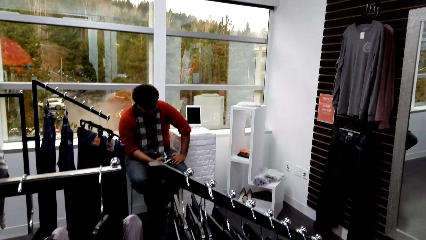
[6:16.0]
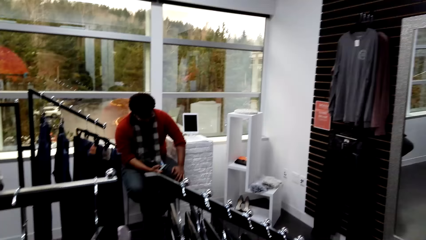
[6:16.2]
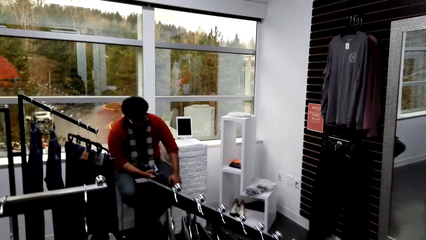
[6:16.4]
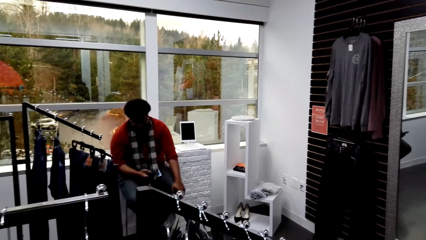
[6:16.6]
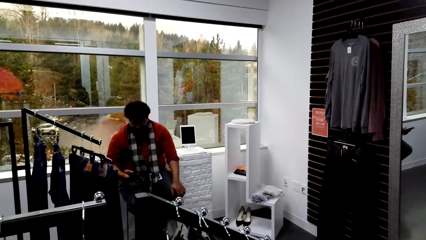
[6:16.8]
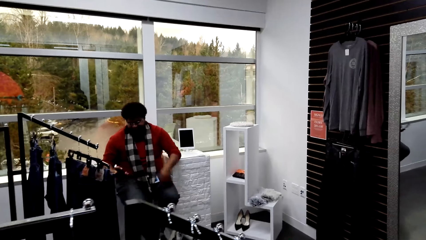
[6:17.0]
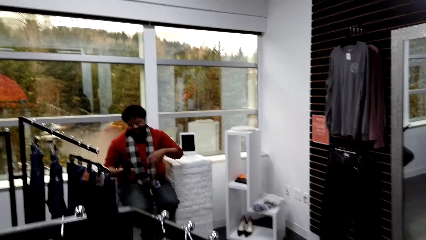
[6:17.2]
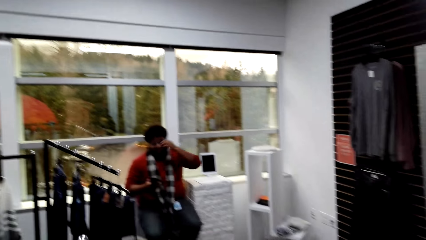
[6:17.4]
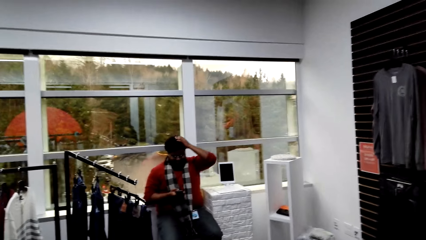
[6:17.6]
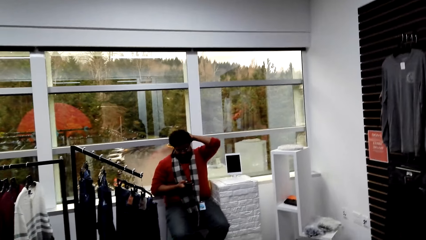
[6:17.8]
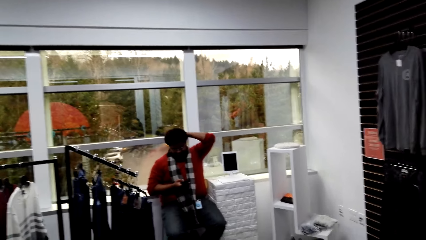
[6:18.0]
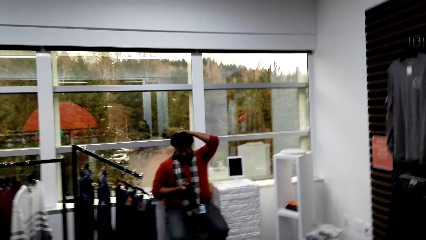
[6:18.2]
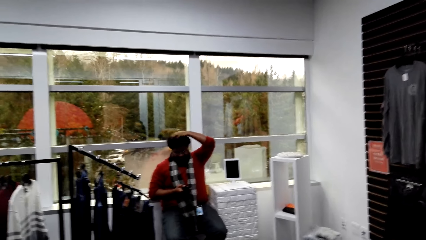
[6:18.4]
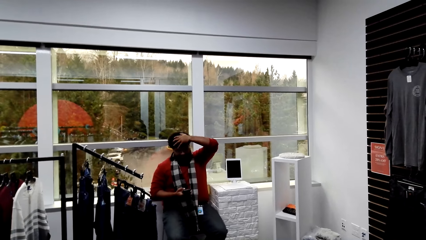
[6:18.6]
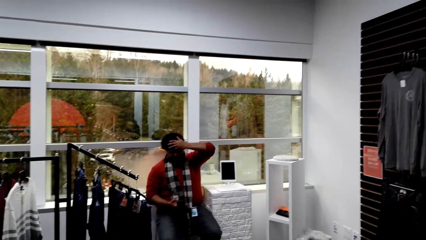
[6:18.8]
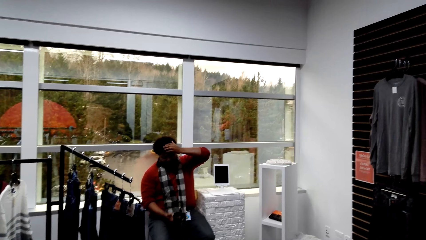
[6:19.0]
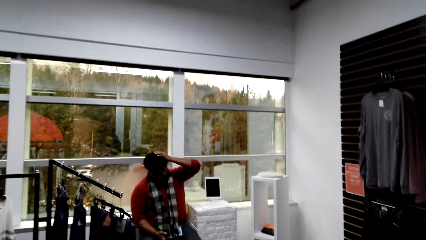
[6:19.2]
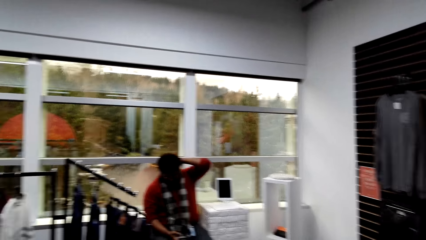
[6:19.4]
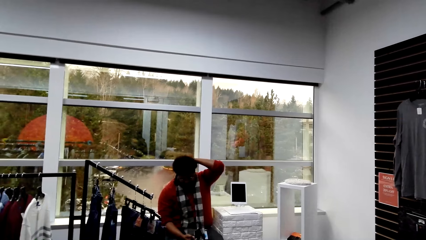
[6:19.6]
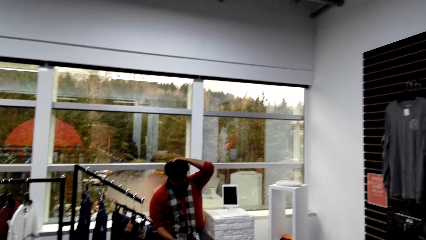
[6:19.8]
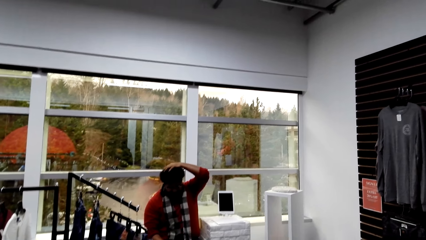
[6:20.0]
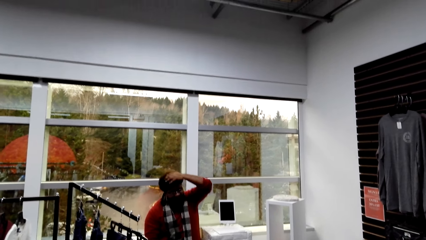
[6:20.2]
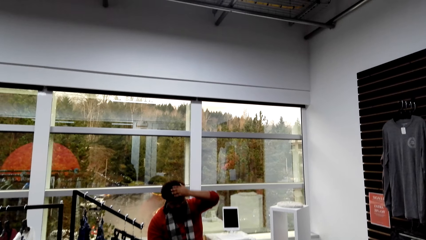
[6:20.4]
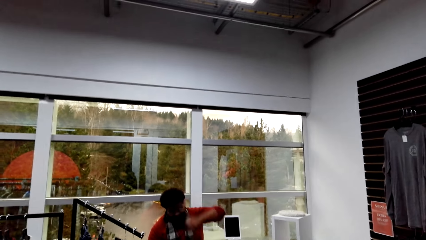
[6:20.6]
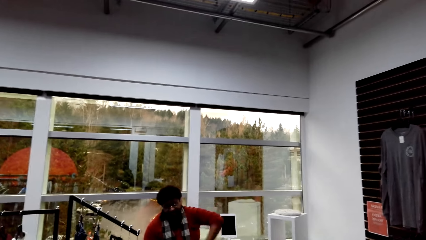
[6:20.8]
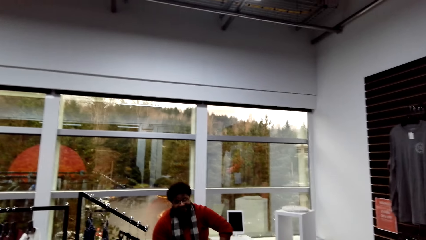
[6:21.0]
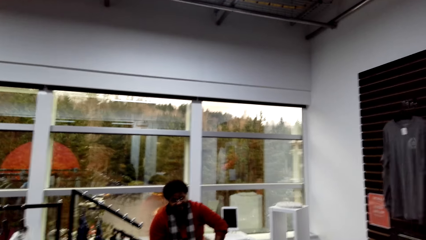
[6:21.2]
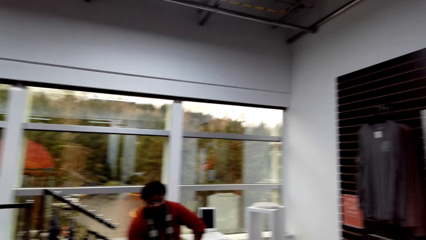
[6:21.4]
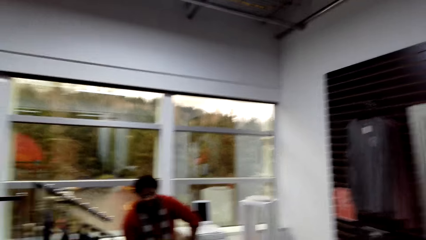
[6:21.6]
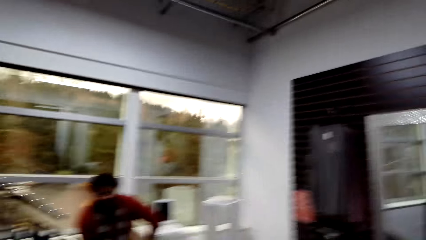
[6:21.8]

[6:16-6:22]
The camera wearer touches the clothes from the hanger.

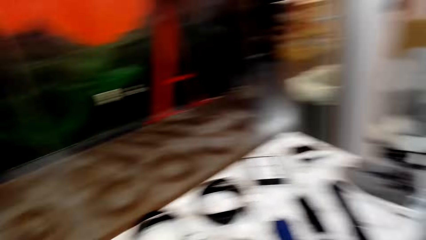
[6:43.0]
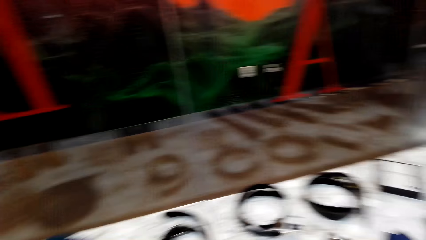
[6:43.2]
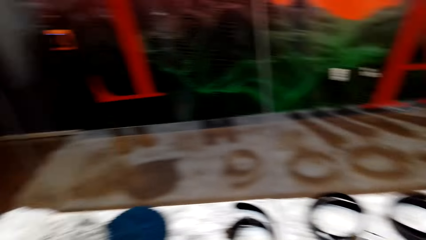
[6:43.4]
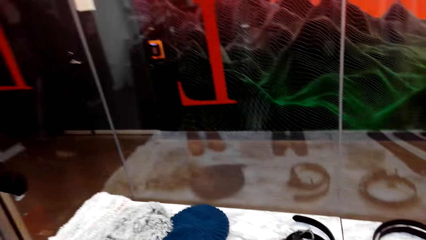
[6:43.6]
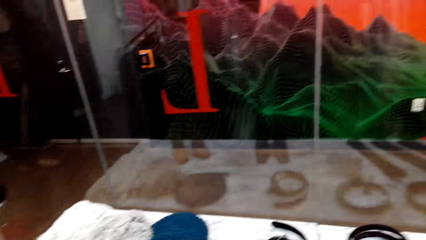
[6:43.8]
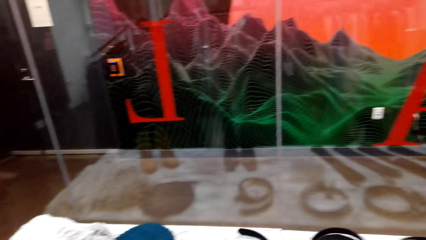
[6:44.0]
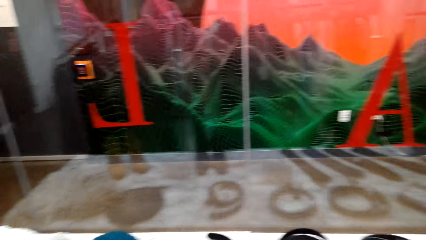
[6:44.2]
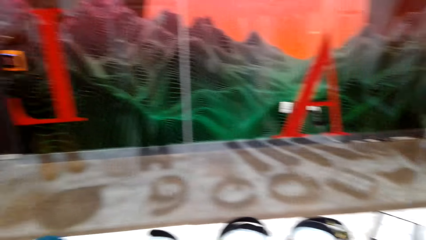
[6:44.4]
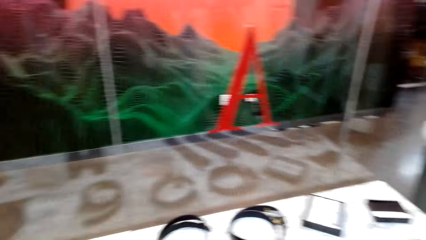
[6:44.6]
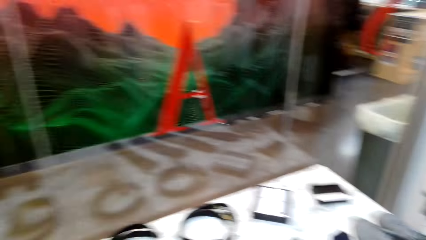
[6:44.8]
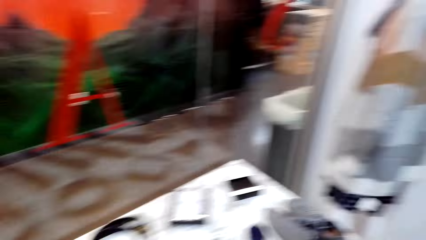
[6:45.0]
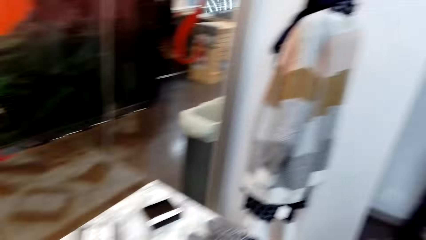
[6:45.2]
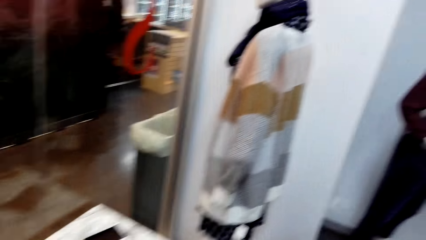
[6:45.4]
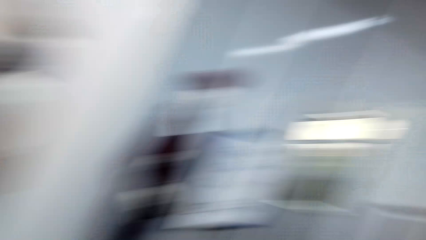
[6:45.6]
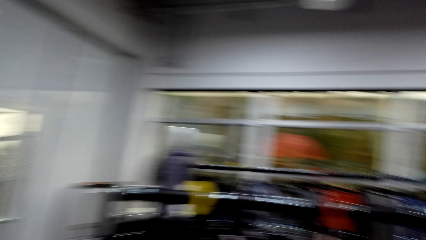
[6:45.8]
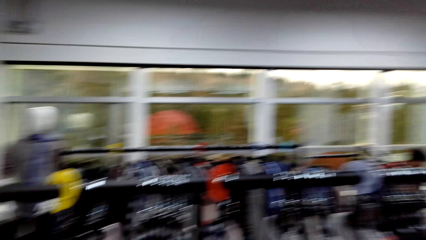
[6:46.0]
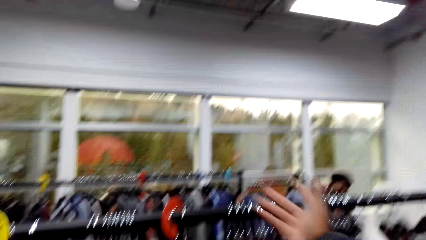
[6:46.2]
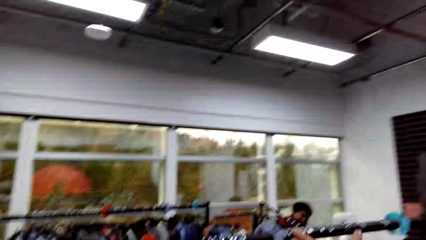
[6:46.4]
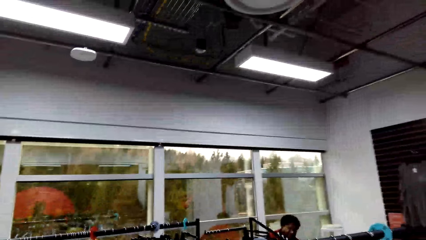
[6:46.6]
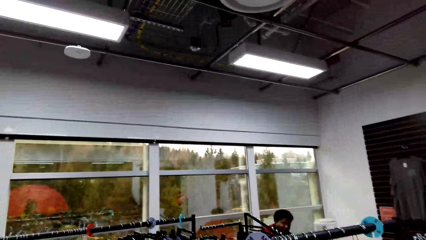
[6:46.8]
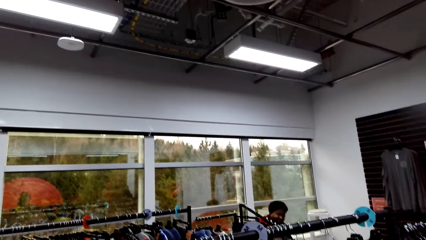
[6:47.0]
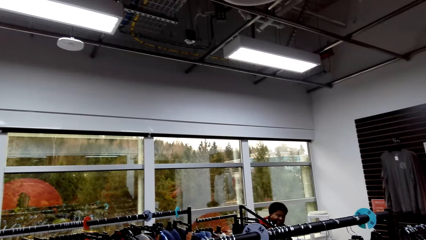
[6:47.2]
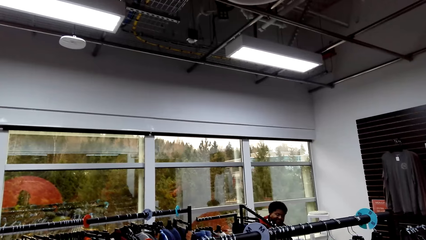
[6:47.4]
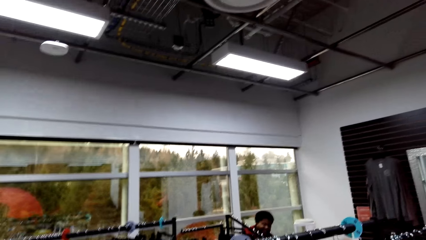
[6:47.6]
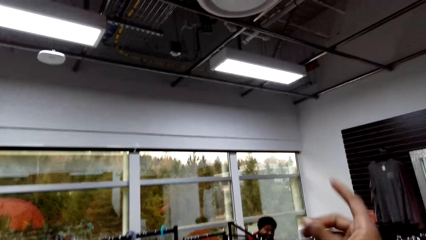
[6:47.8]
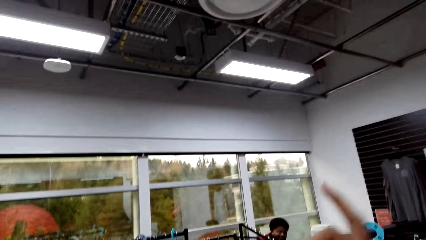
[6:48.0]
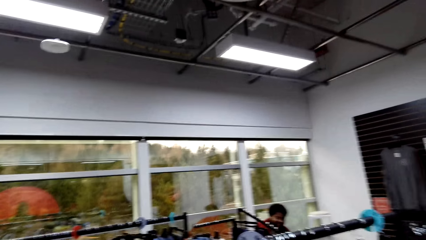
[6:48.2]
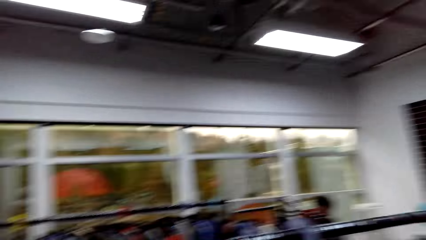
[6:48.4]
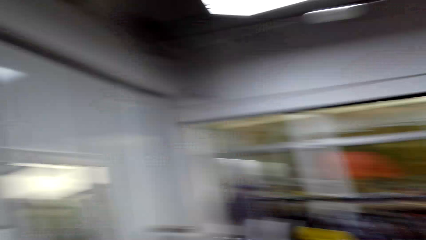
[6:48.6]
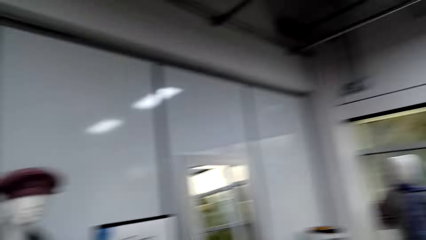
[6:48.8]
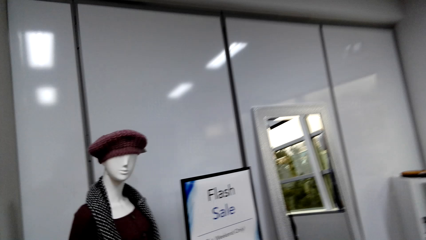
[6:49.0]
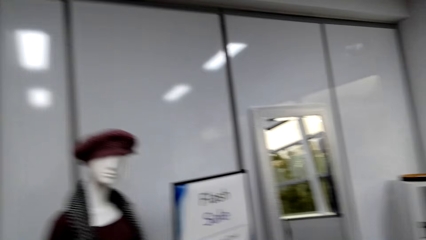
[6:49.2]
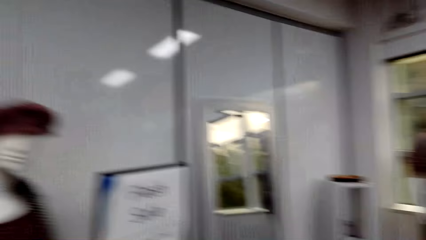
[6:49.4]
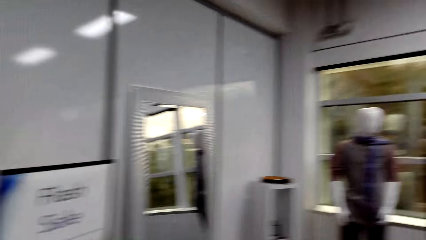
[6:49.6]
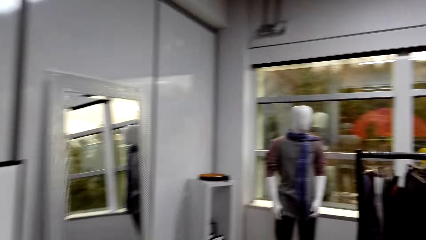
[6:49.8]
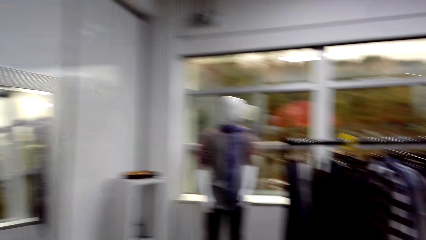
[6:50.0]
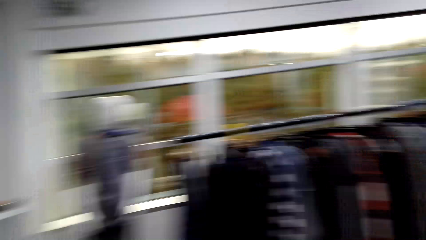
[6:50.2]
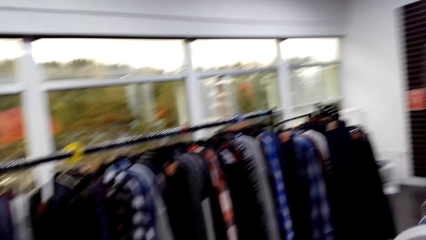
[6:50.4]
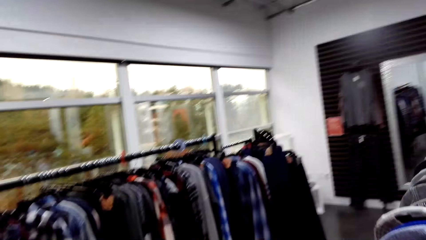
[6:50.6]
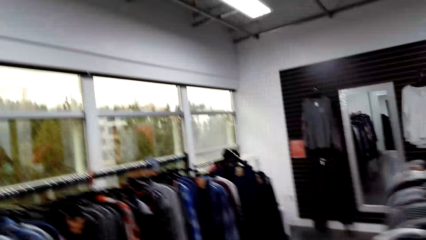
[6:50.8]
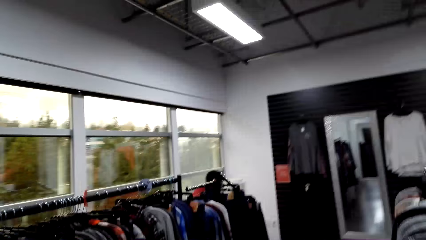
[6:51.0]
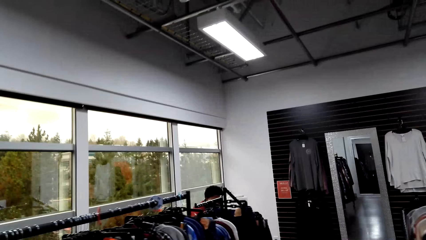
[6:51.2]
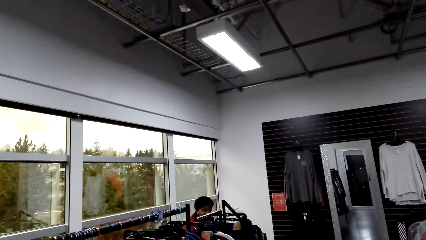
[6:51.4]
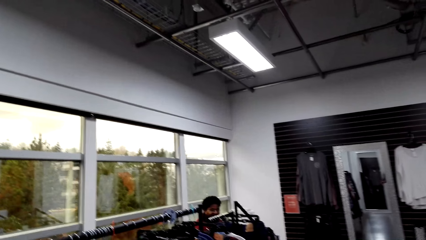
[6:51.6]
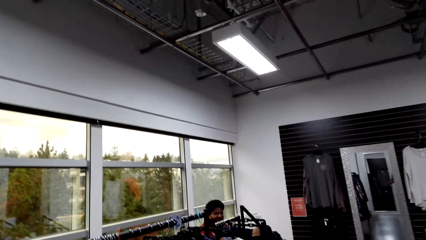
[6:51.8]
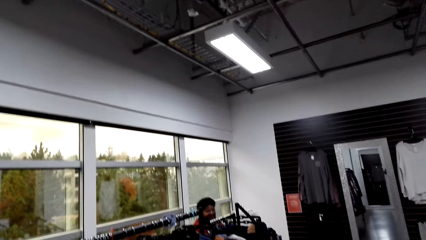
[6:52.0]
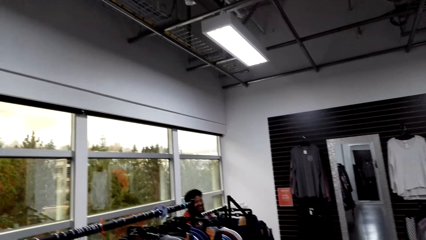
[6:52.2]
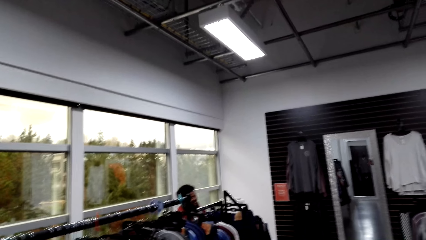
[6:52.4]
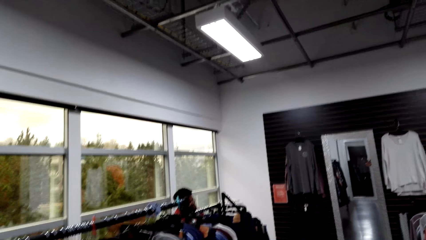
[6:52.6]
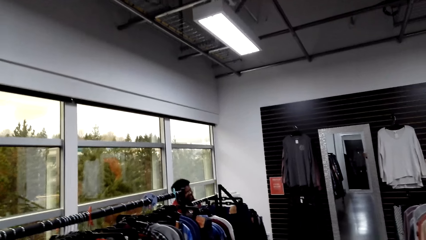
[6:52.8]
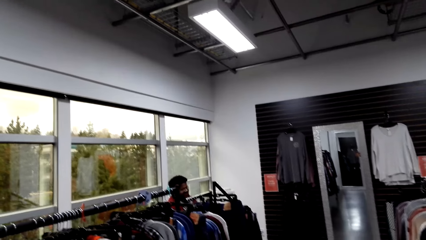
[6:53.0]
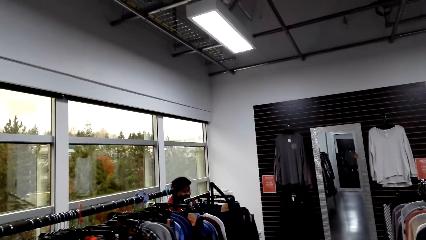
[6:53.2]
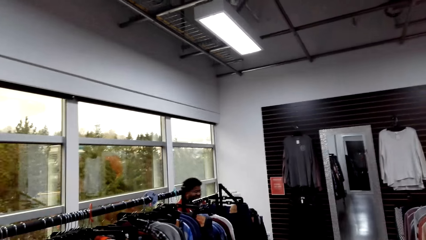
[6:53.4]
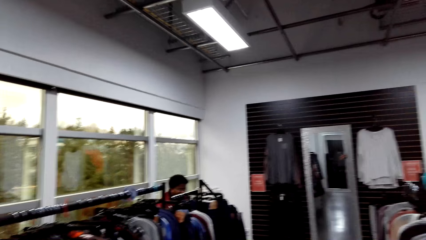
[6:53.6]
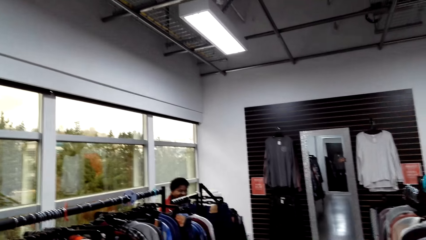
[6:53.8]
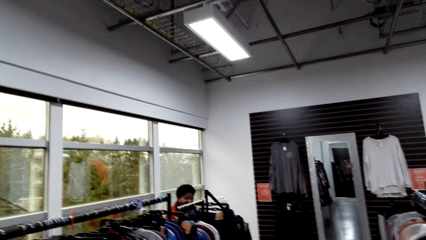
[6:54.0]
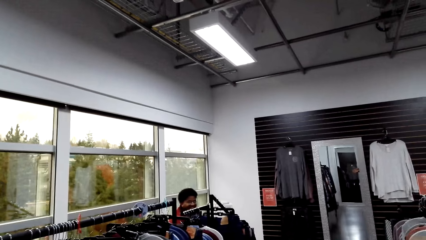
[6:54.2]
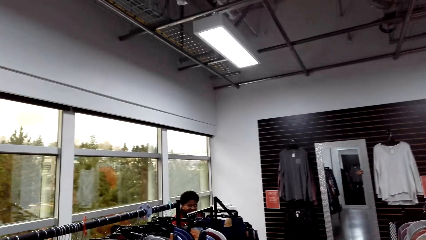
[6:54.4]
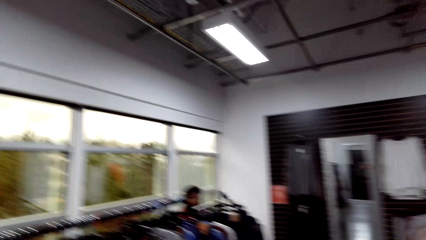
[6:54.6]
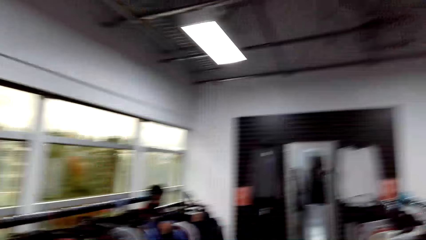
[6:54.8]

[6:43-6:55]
The camera wearer walks at the shoes display. They point around while they talk.
